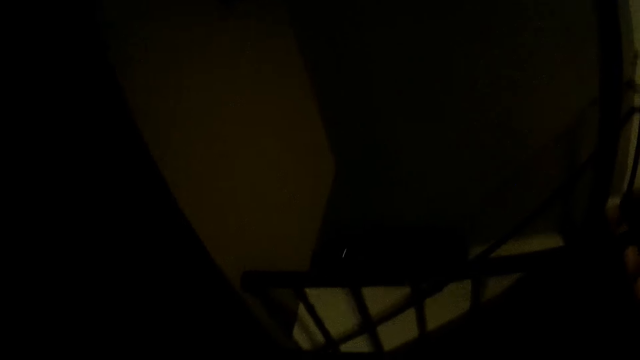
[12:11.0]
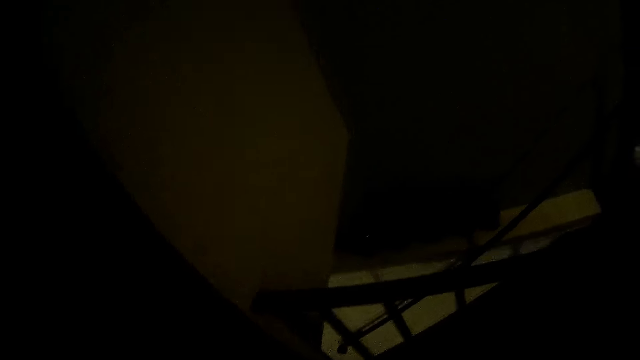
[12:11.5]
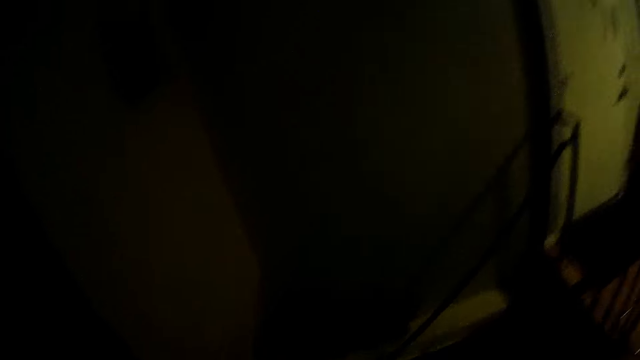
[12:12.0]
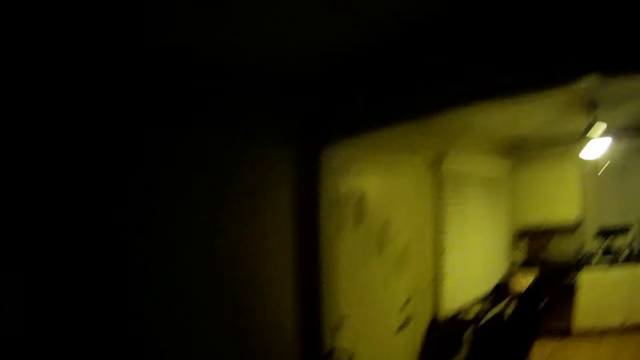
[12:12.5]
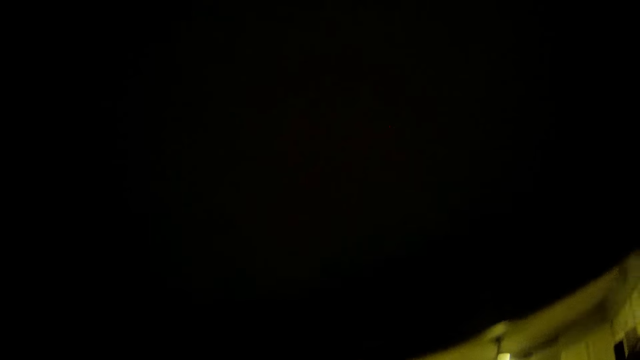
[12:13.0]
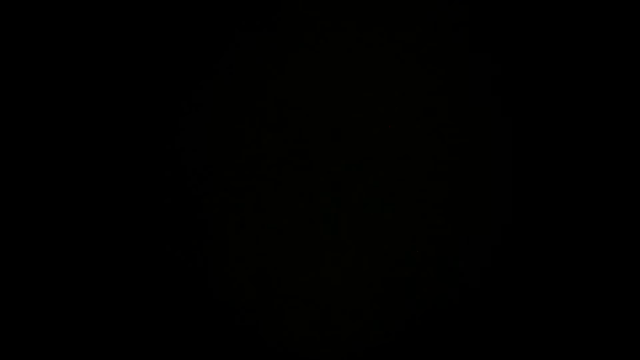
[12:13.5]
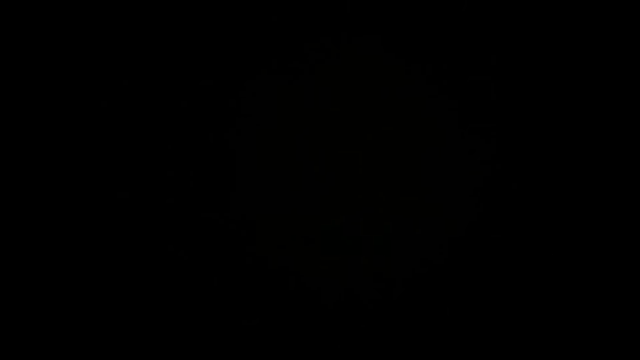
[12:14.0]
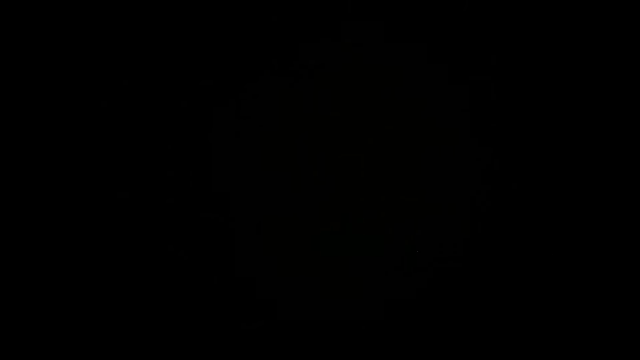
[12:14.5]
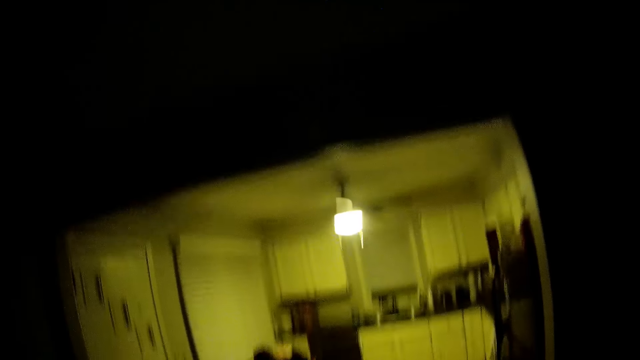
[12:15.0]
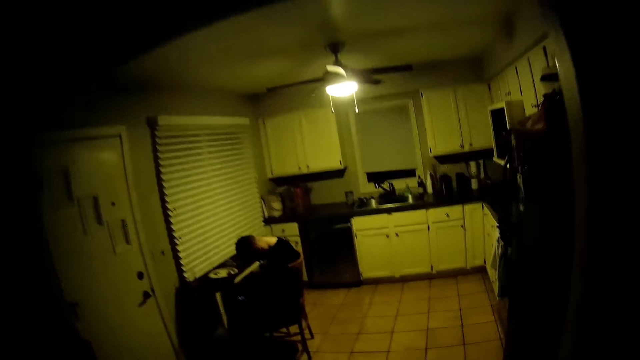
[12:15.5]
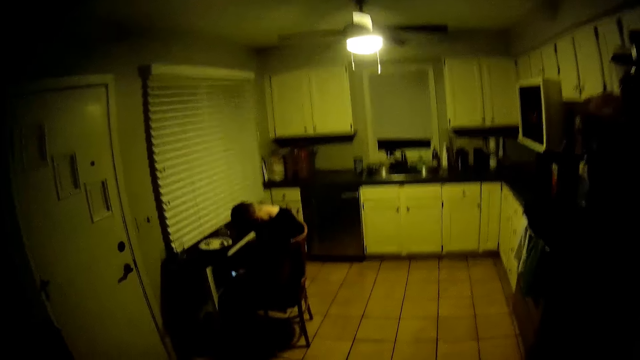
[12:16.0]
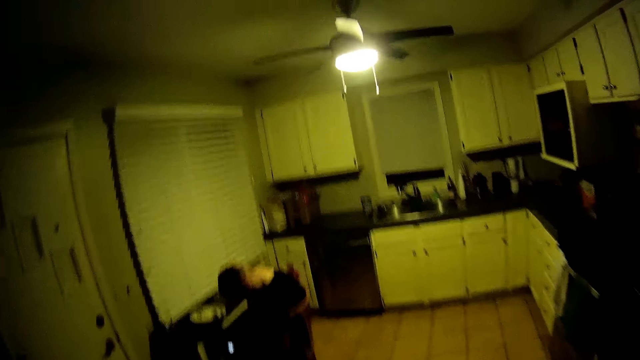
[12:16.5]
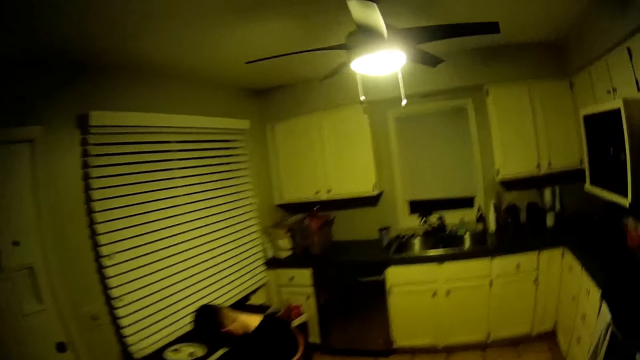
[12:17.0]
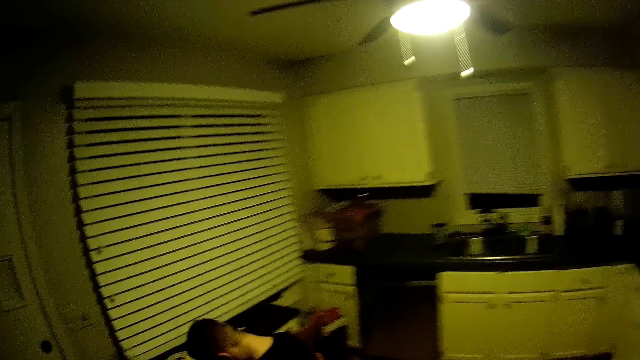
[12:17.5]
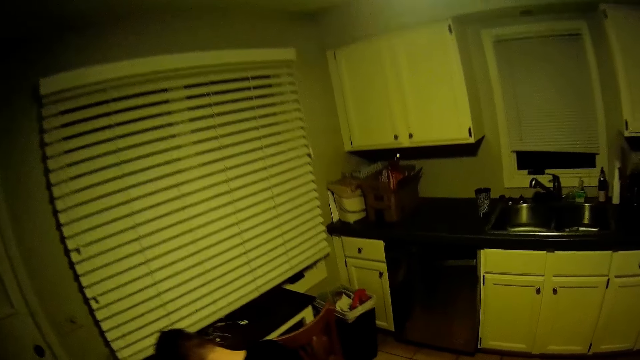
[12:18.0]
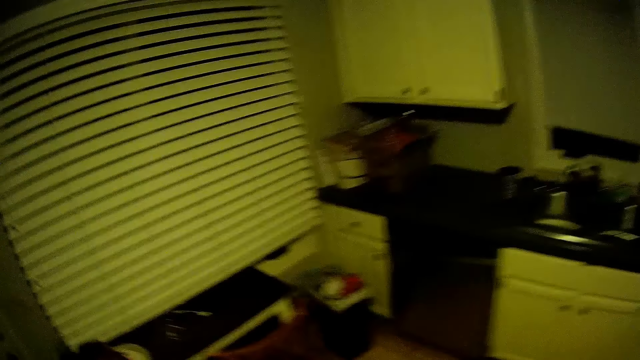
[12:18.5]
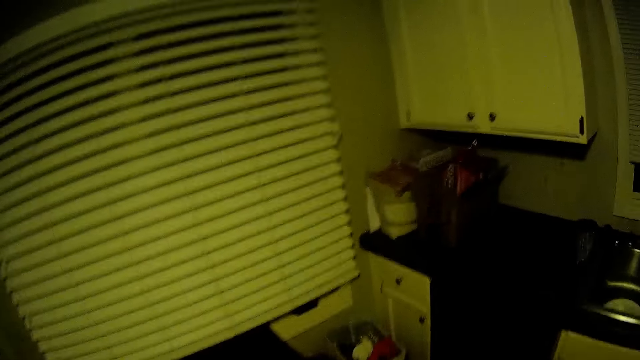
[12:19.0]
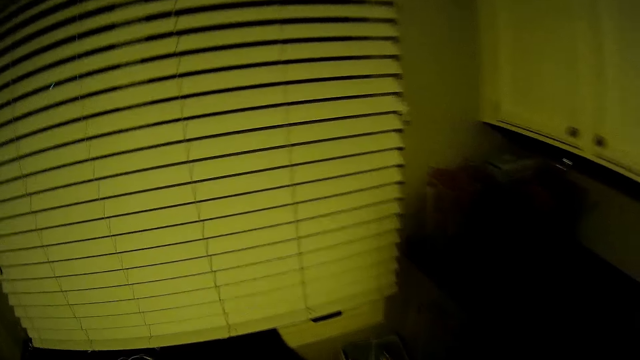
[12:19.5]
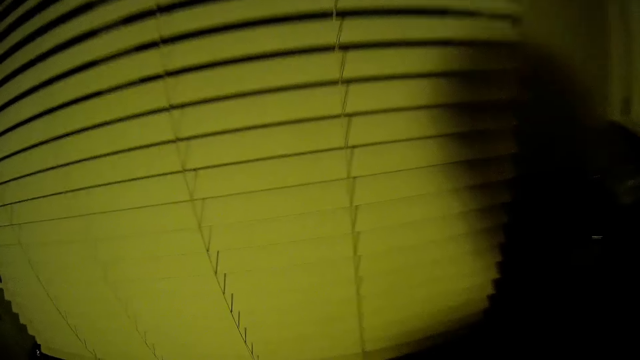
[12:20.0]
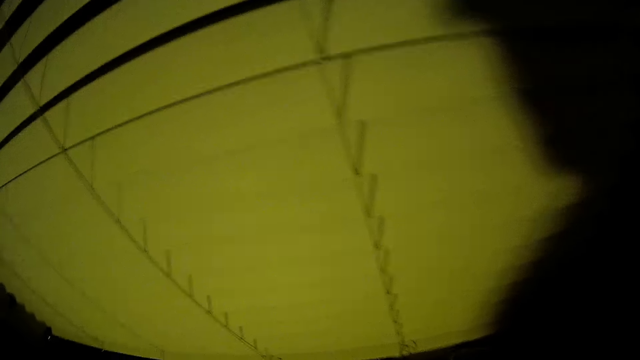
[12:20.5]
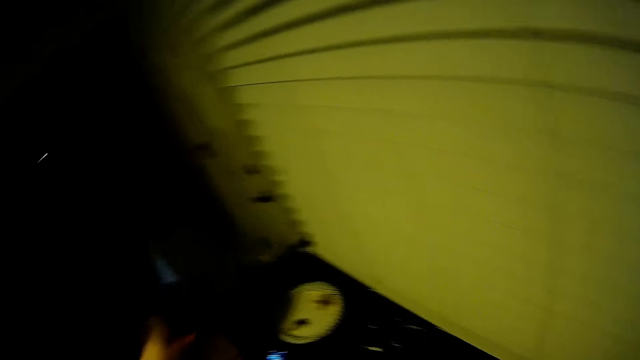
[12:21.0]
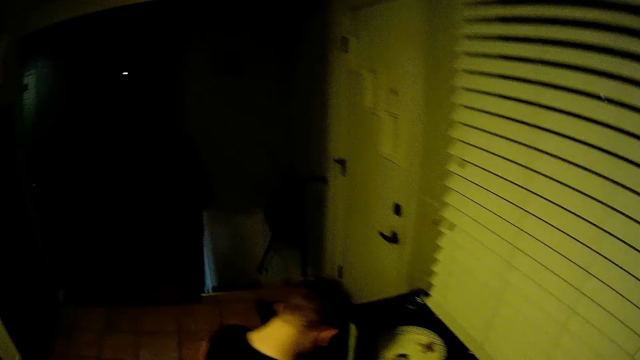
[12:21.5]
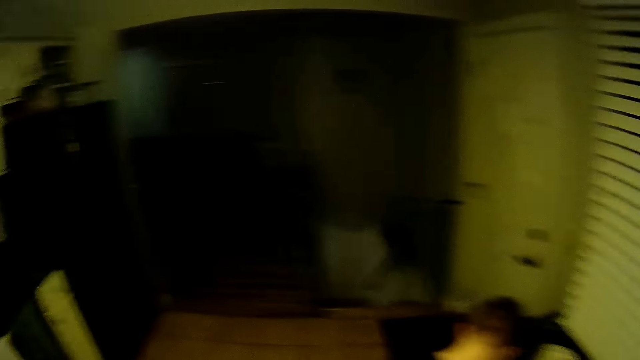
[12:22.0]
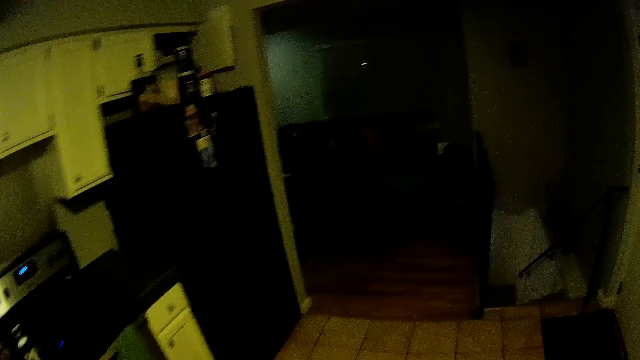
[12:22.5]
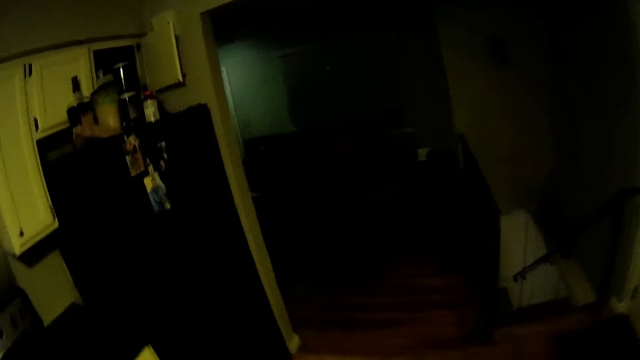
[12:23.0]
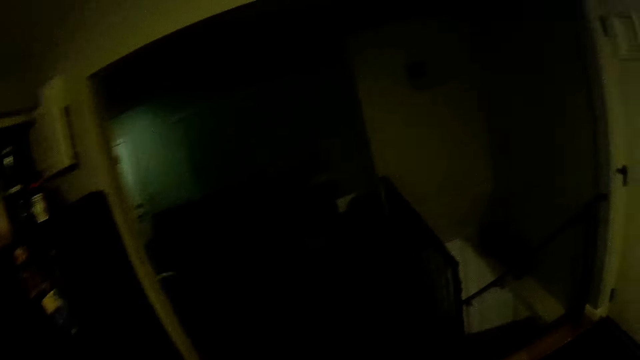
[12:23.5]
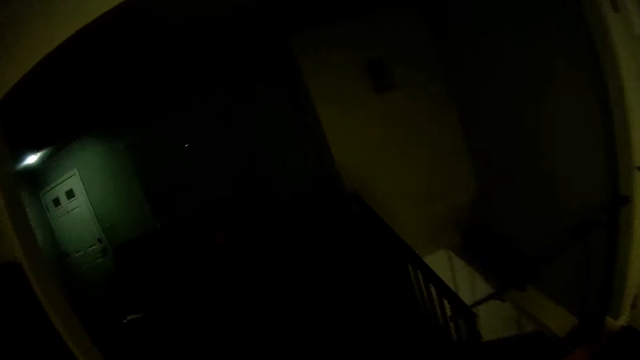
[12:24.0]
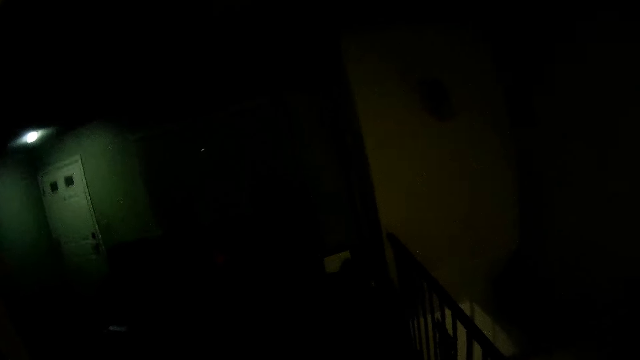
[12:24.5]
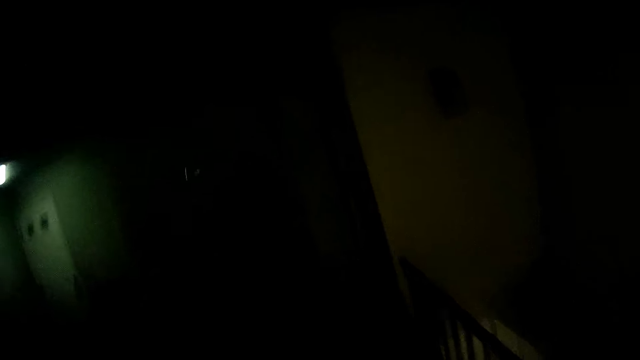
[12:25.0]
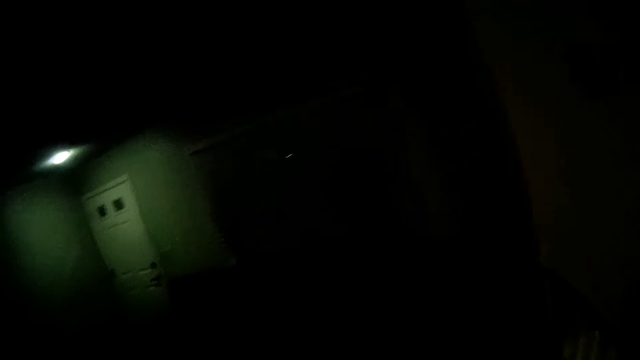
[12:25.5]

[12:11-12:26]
The camera wearer walks in the house. They turn right. They move the head up. They move the head down. They walk in the kitchen. They turn the head left. They walk in the house.

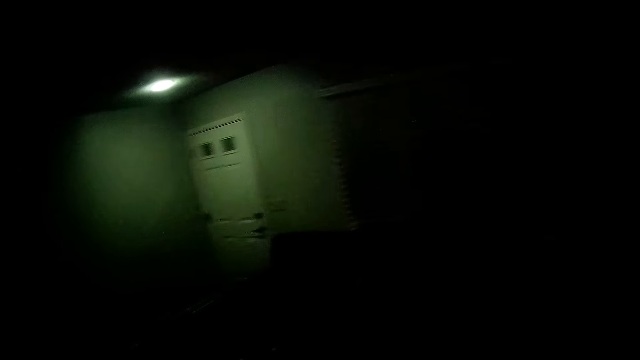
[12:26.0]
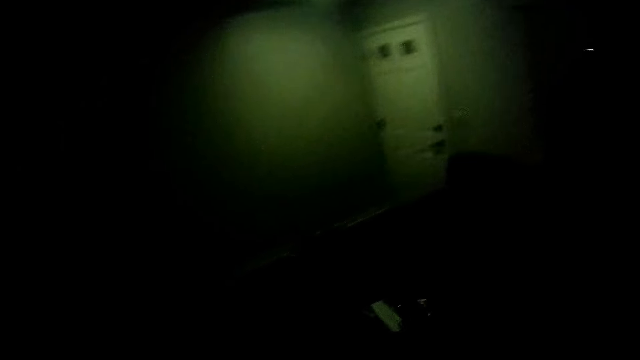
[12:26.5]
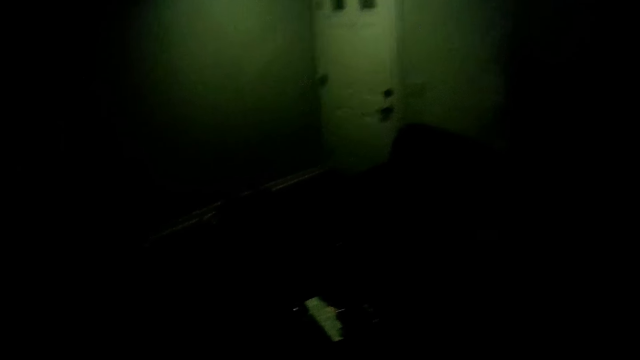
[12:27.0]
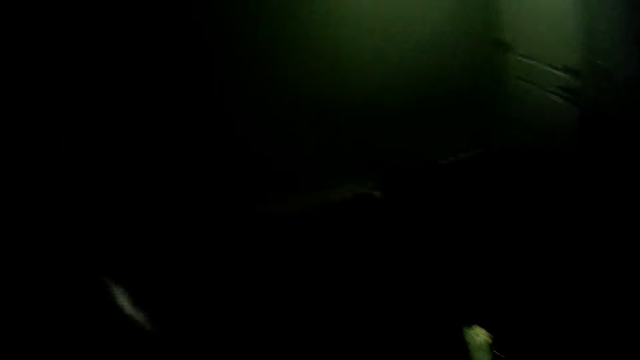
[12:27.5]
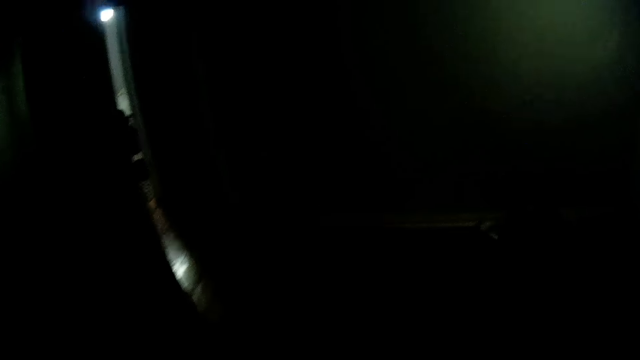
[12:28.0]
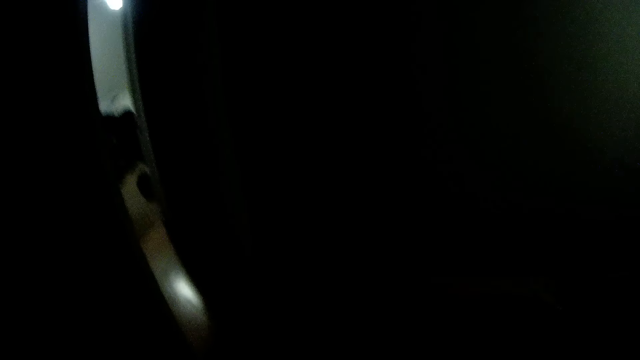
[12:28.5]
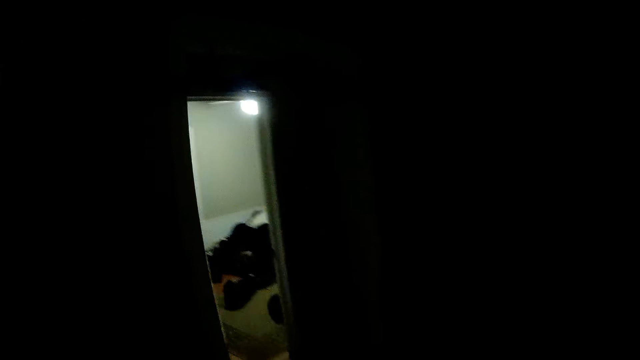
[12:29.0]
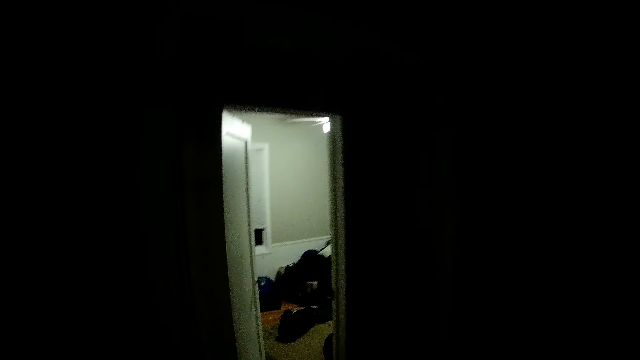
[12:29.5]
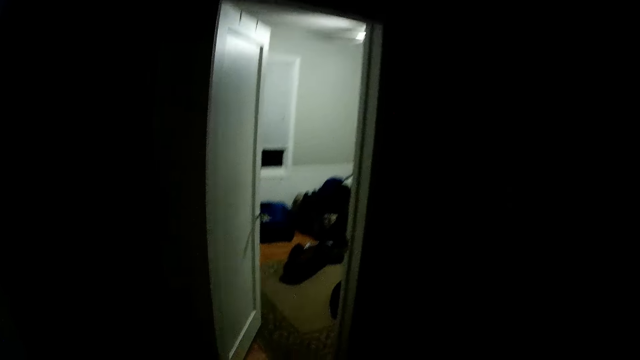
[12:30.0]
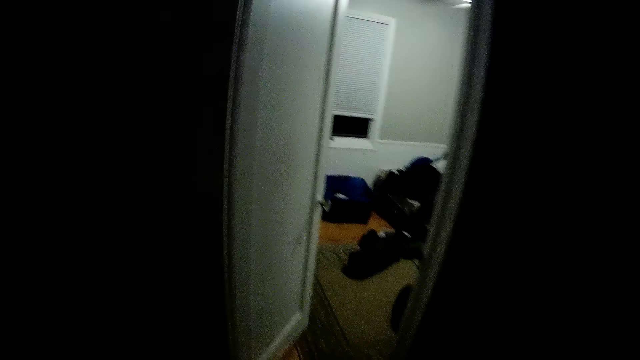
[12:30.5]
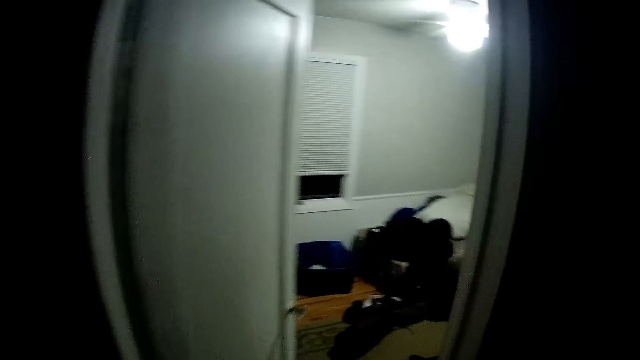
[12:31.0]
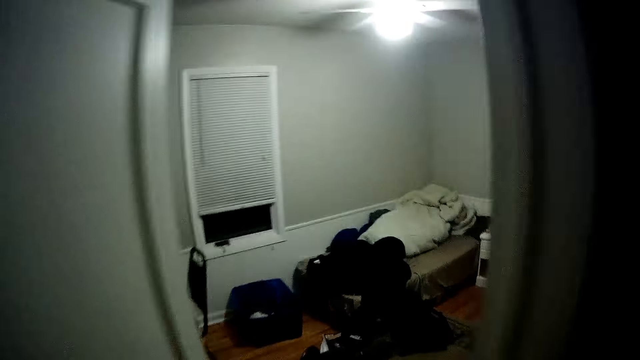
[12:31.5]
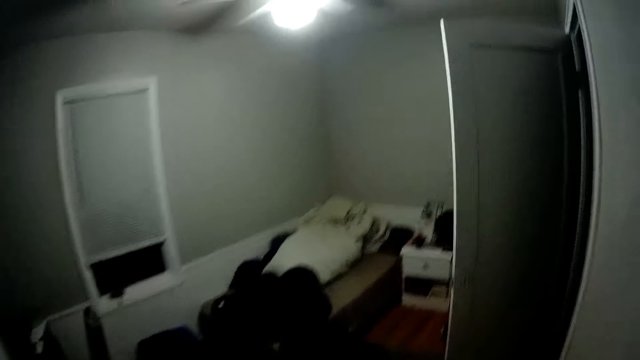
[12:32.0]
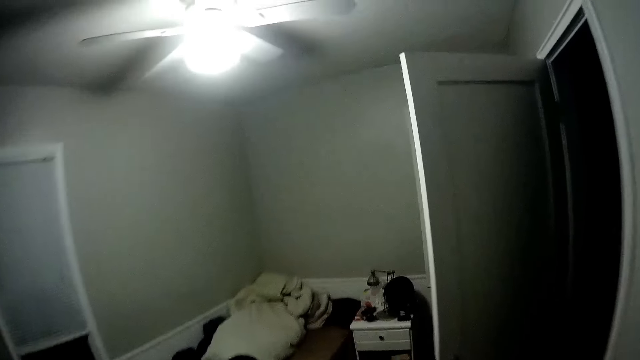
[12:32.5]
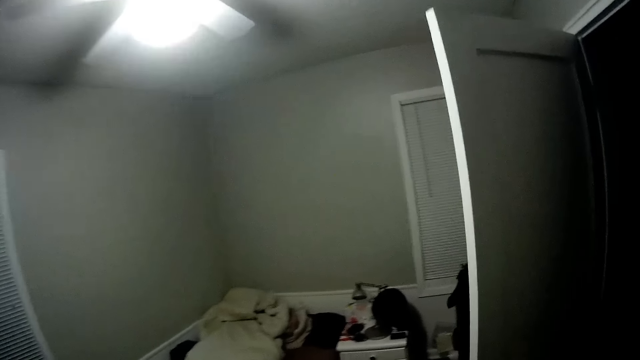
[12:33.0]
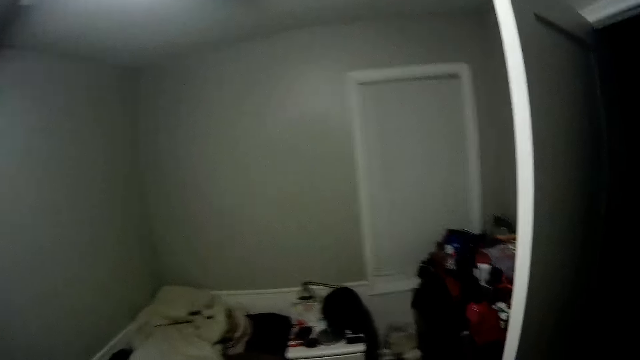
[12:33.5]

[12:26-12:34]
The camera wearer turns left. They walk in the house.
